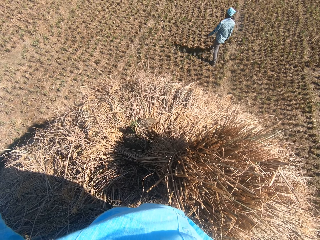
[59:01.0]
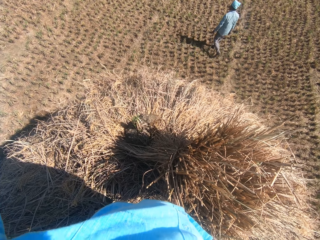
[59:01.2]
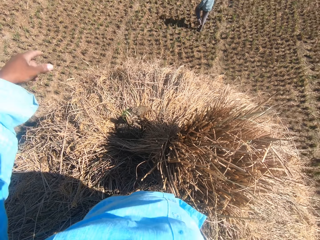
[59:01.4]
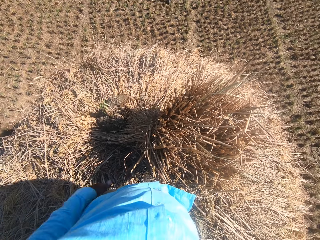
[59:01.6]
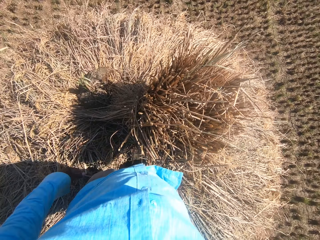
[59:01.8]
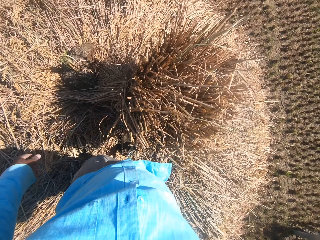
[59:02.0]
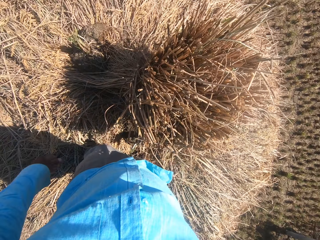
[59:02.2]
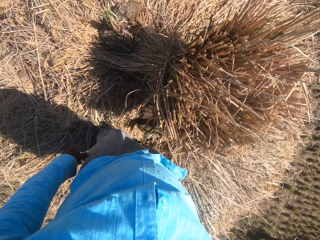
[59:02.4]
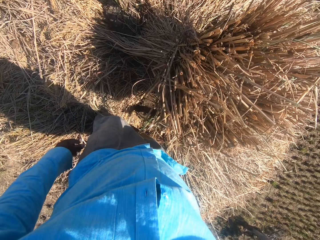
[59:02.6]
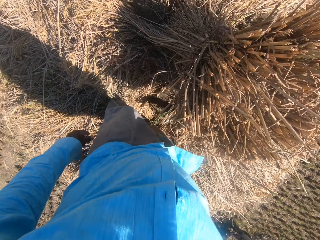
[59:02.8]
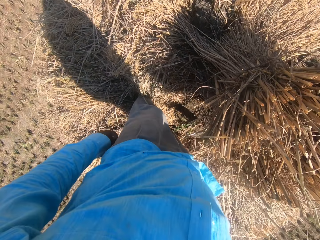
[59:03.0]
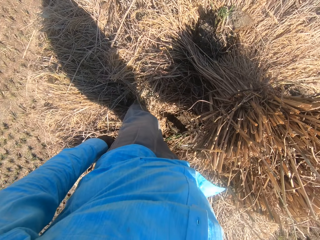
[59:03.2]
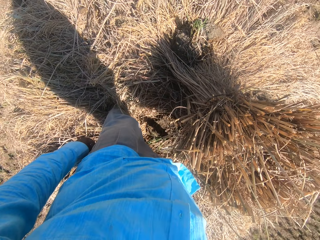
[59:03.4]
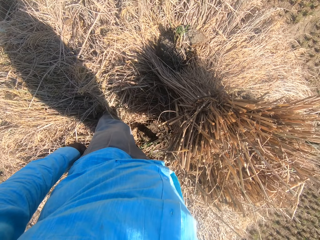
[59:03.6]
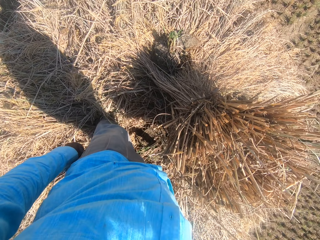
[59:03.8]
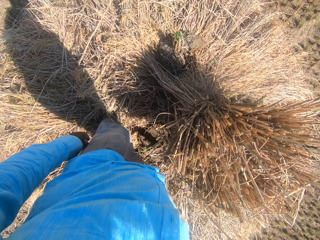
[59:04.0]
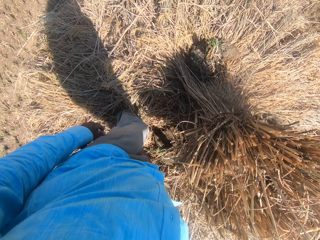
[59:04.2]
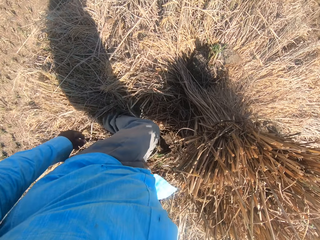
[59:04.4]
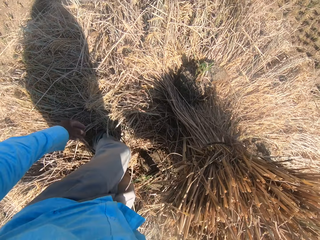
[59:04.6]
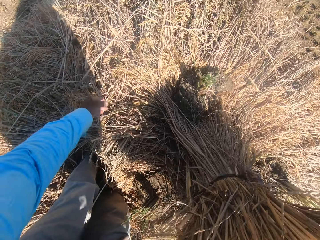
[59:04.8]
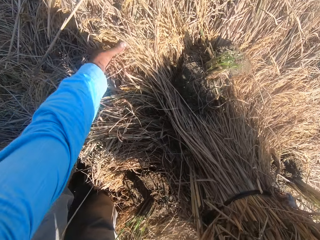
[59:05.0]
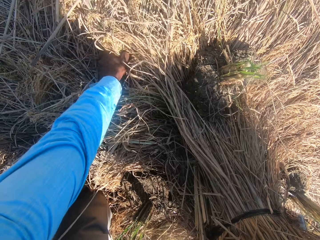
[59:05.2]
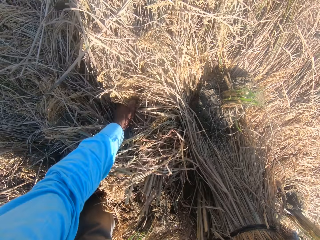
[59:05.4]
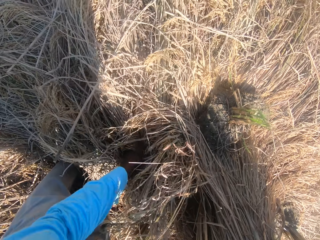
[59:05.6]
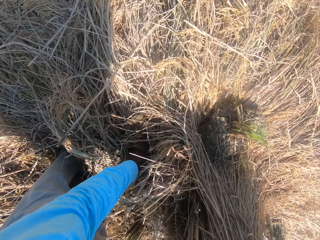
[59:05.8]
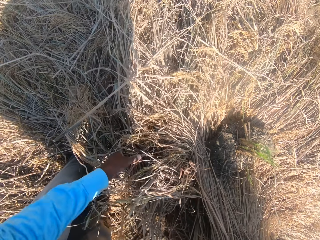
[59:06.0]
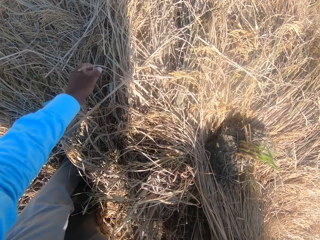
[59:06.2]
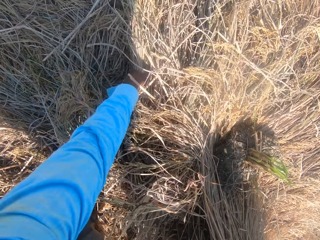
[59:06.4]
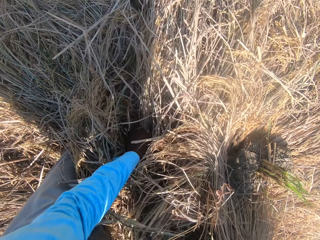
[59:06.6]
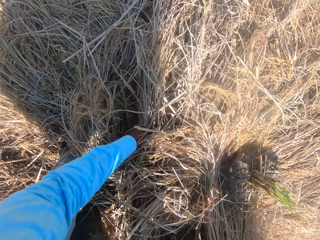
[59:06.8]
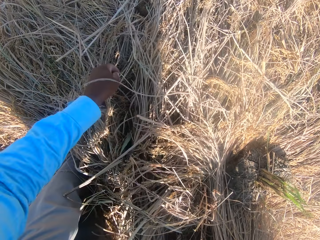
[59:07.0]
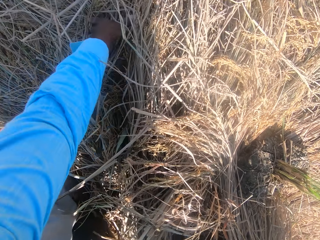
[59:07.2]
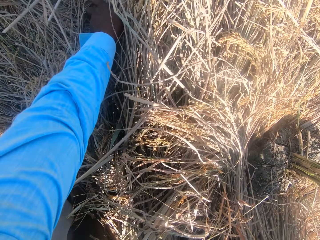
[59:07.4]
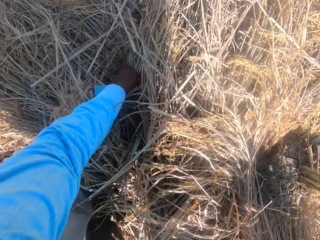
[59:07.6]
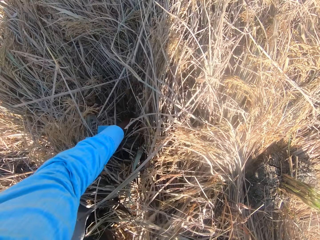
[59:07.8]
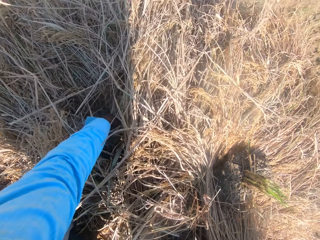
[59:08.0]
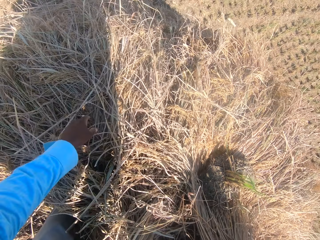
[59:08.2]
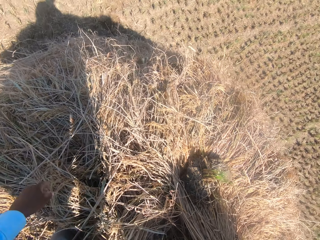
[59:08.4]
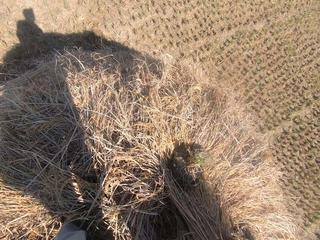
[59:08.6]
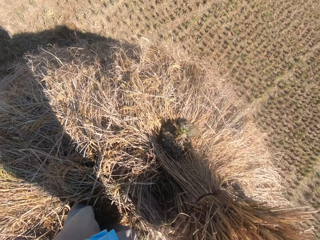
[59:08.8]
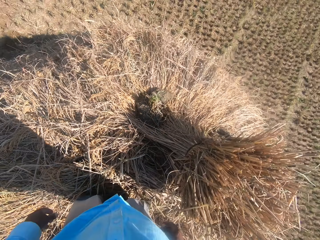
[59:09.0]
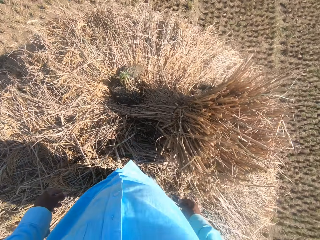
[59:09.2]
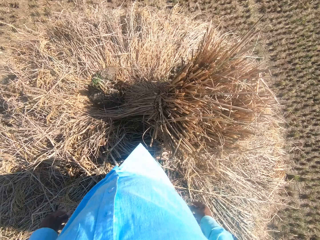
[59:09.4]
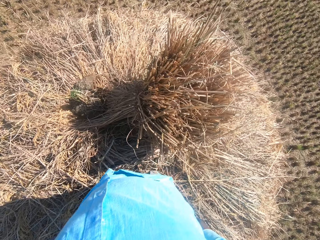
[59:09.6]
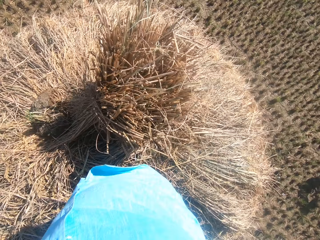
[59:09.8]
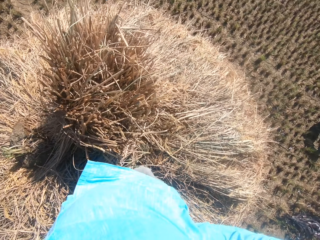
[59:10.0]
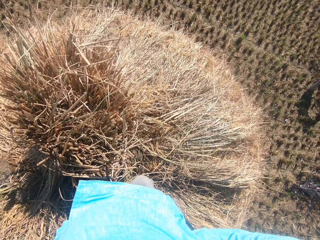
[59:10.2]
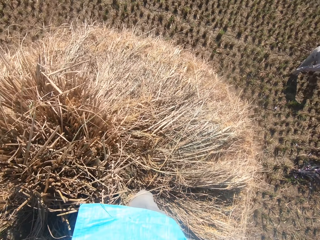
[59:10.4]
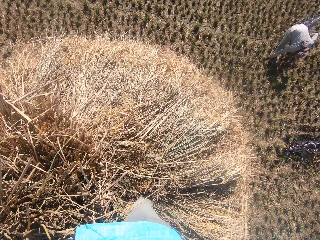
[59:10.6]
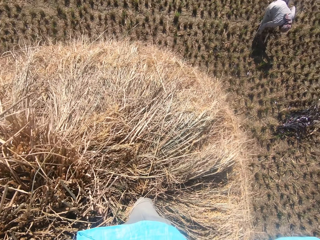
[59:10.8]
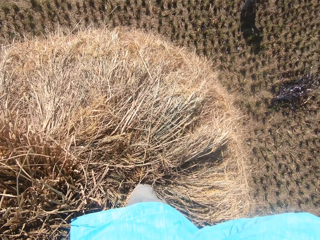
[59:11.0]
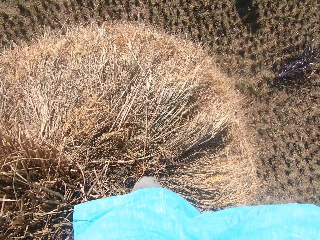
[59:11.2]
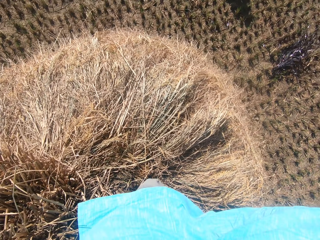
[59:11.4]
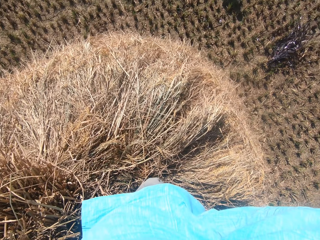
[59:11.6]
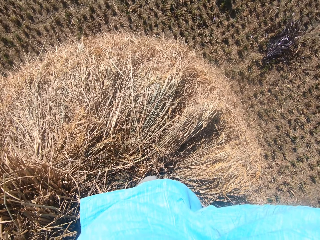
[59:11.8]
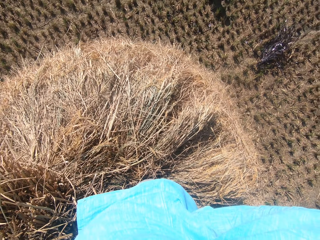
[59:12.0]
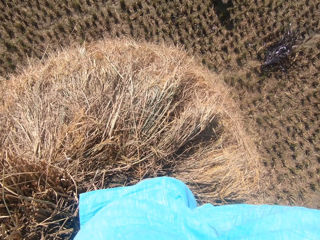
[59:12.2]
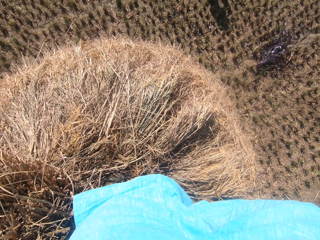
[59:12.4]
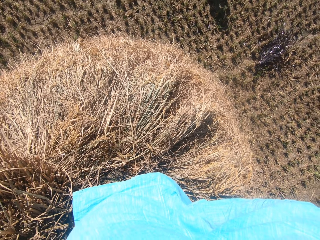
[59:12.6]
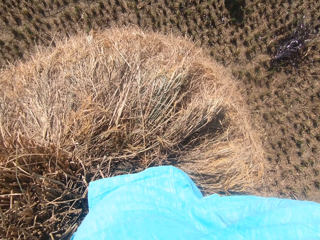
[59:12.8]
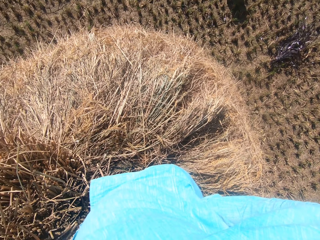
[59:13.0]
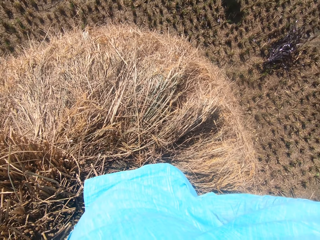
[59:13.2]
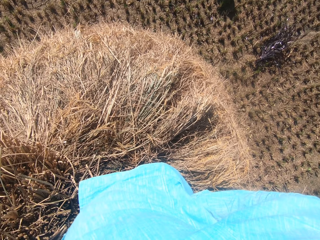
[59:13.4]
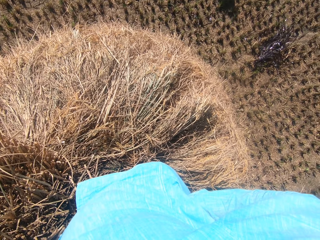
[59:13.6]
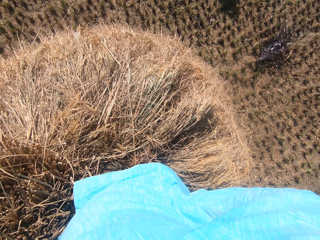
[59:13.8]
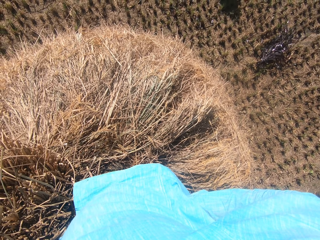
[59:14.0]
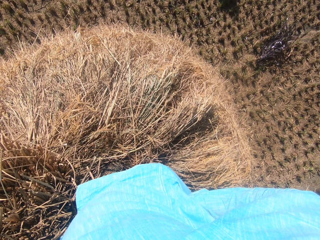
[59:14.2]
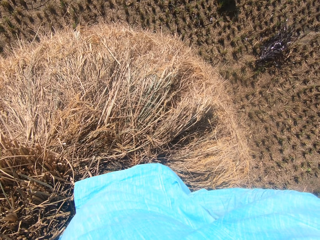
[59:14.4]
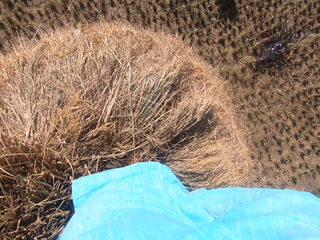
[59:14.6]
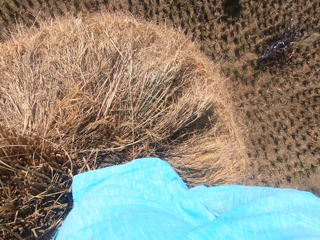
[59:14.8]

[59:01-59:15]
The camera wearer makes a gesture. They look around the heap of dried grass straws. They adjust the dried grass straws. They turn around. They look at a man. They converse with the man.

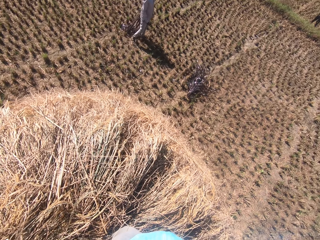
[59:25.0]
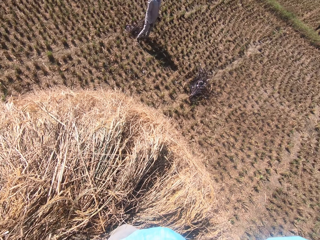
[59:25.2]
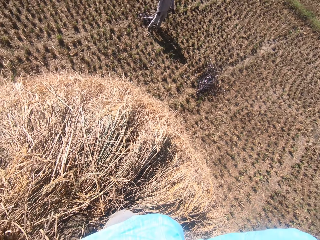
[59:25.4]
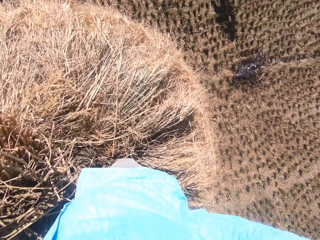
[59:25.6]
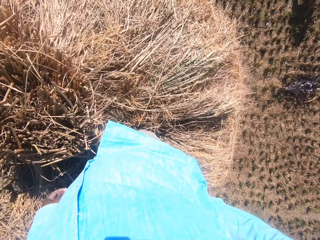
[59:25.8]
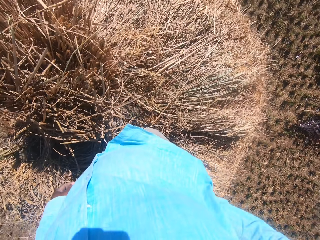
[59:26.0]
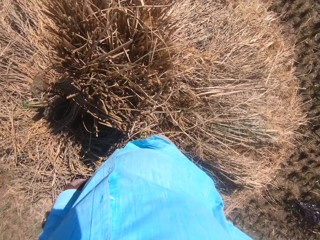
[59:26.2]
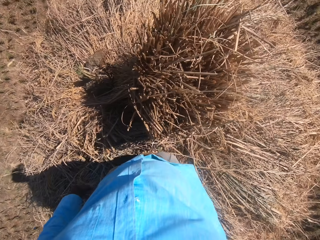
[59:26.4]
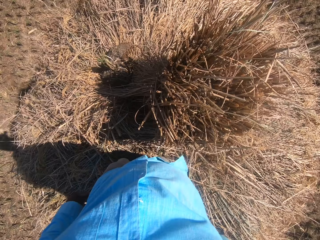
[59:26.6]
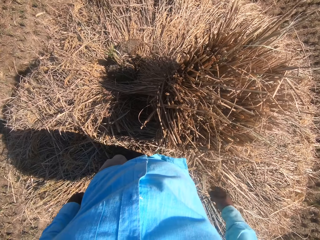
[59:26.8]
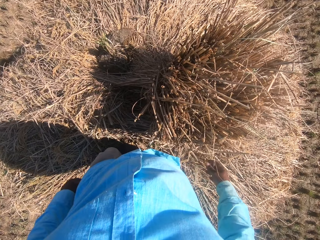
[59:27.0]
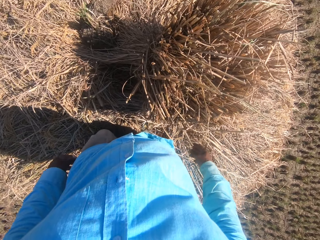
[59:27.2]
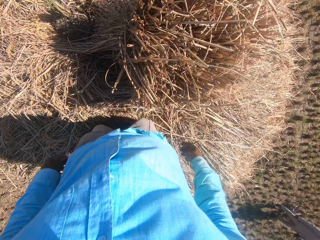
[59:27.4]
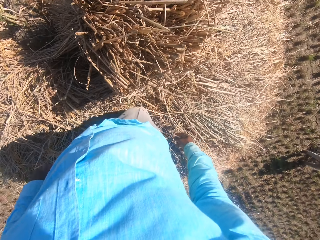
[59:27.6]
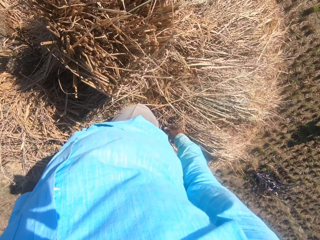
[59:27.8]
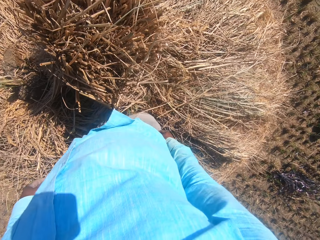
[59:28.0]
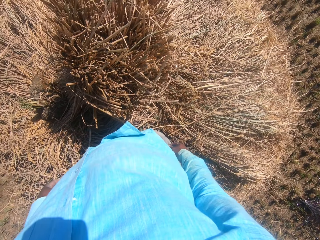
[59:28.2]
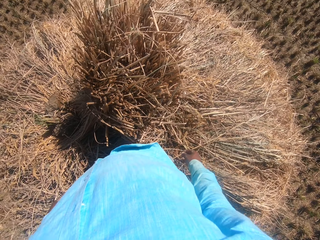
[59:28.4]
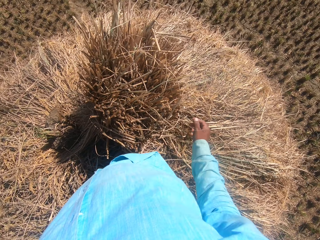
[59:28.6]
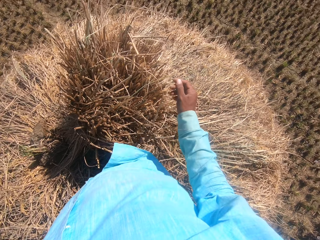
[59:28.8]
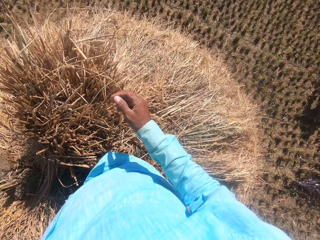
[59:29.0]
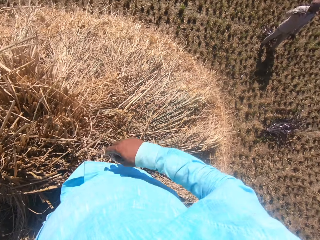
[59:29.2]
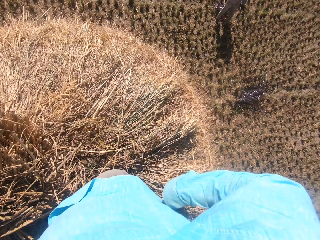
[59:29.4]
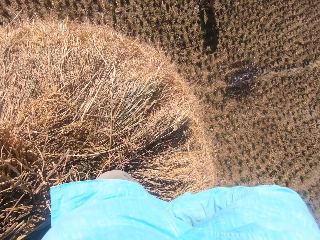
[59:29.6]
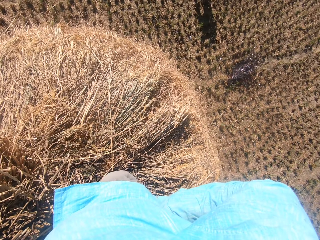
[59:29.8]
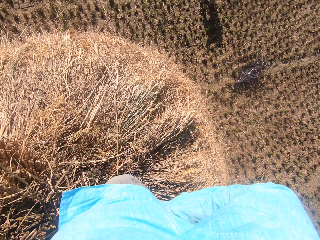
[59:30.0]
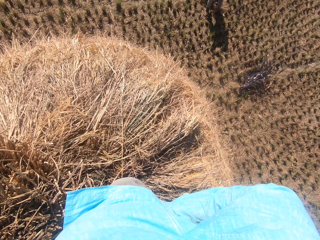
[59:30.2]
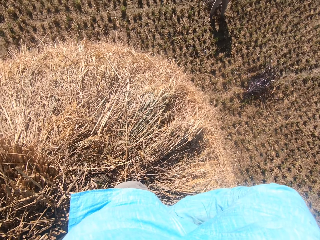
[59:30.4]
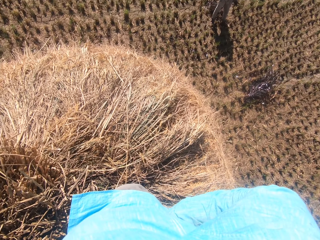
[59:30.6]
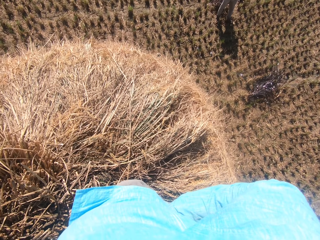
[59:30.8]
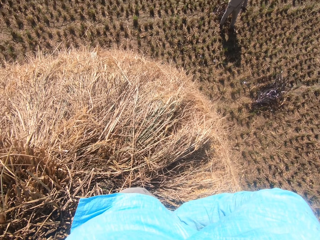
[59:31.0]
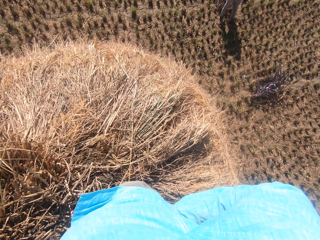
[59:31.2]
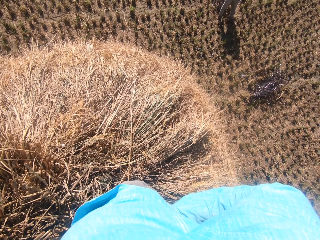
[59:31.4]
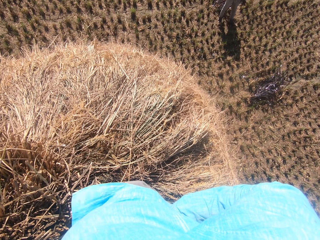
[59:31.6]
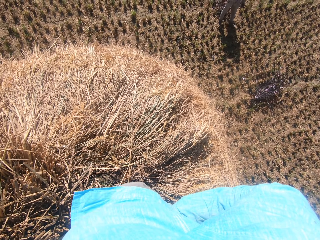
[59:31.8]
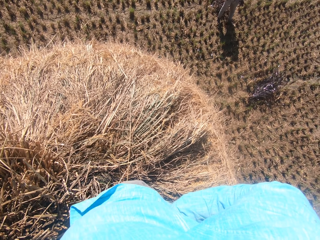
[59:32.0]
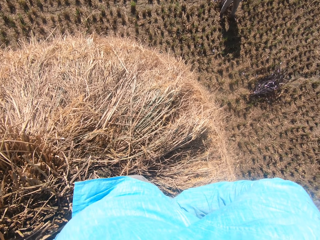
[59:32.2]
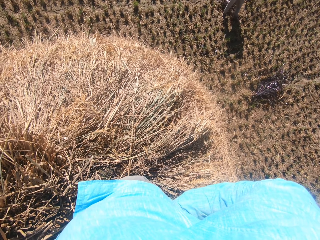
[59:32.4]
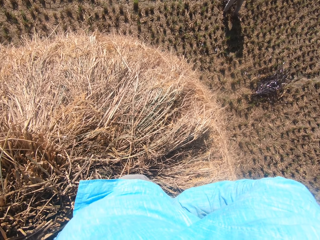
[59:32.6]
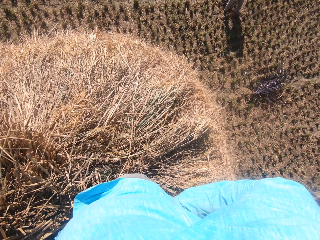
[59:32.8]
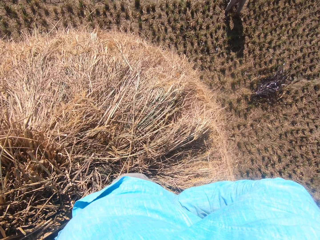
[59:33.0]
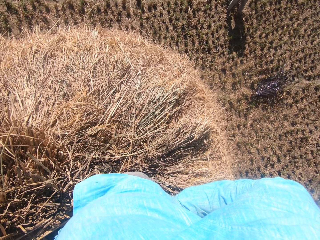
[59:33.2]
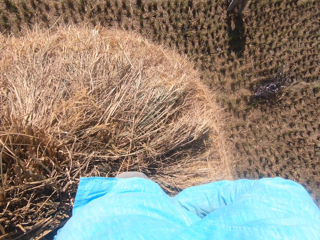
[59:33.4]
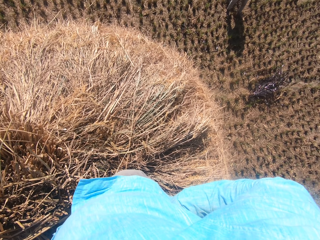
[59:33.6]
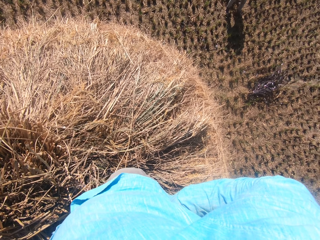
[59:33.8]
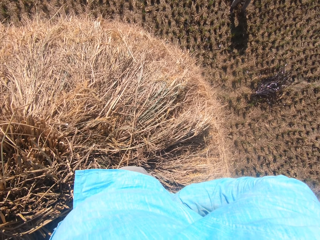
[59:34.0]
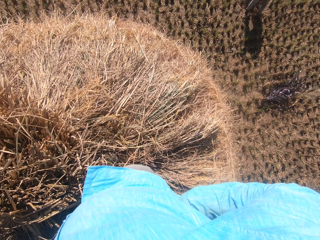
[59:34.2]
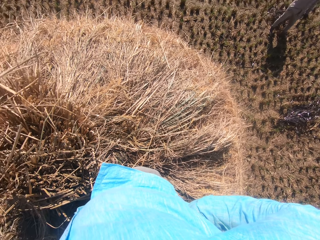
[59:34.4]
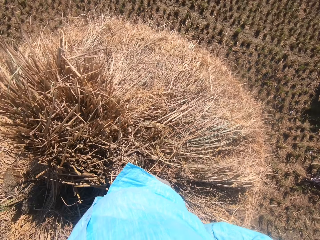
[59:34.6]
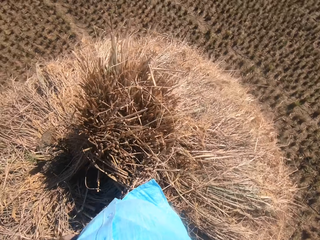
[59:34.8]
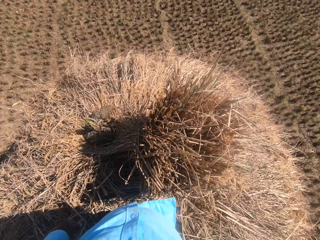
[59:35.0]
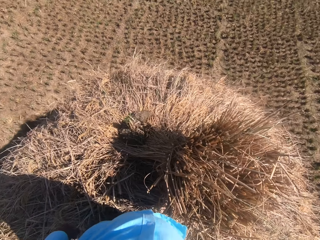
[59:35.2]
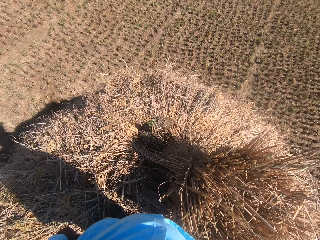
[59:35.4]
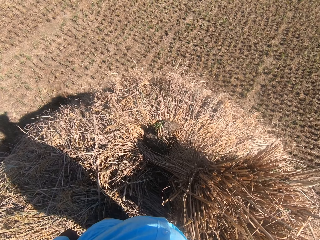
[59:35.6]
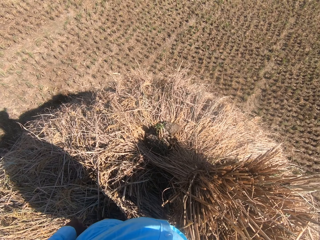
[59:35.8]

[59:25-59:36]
The camera wearer looks around the heap of dried grass straws. He attempts to touch the stack on the heap. He places his hands on his waist. He looks at the field.
